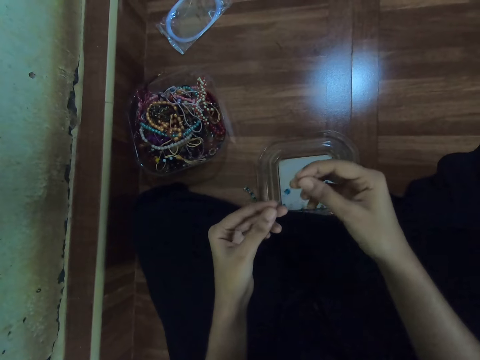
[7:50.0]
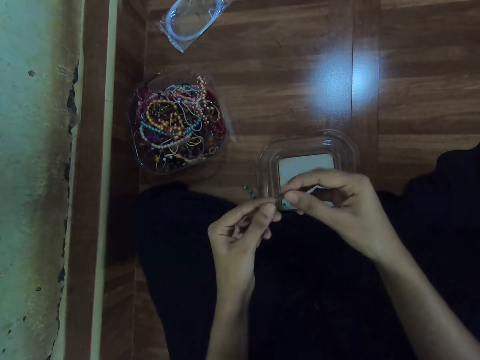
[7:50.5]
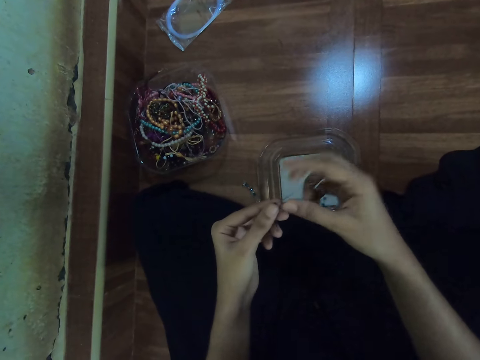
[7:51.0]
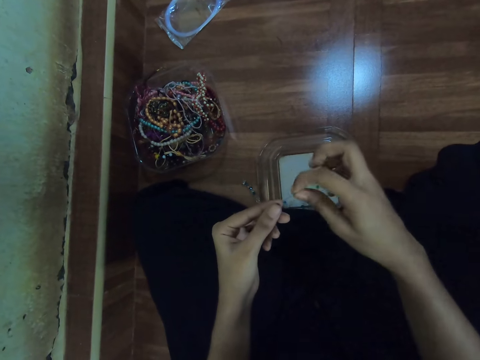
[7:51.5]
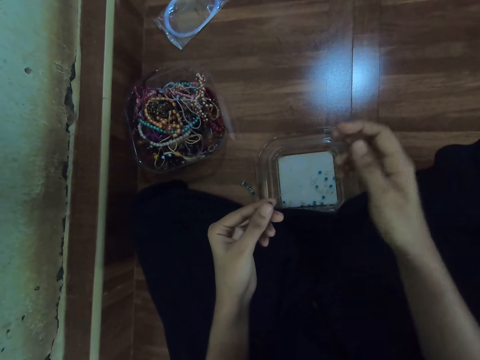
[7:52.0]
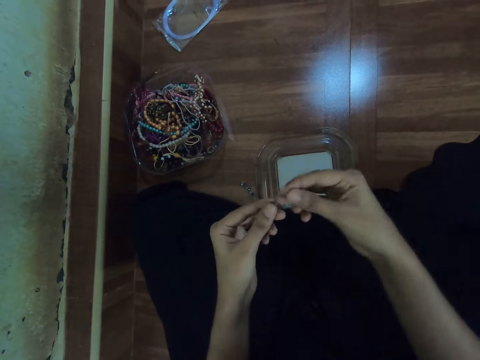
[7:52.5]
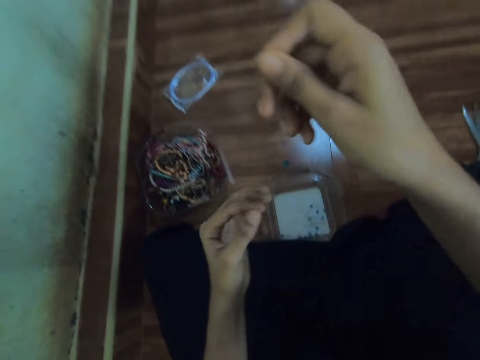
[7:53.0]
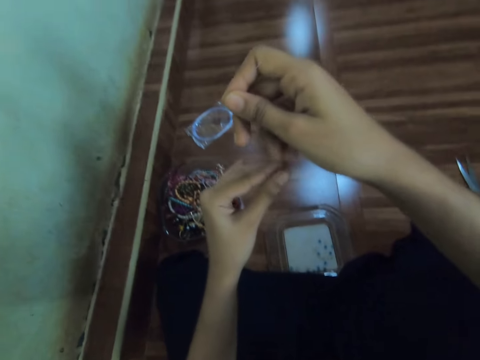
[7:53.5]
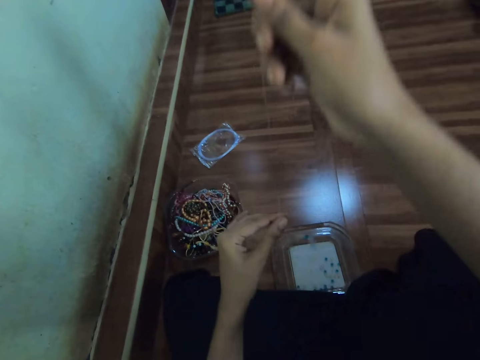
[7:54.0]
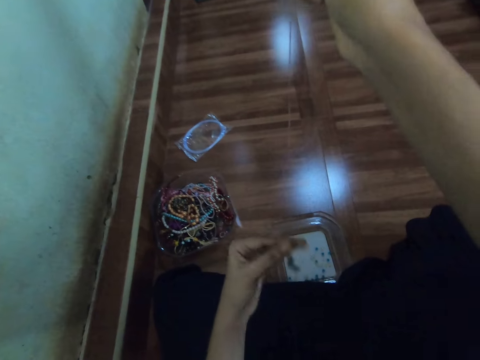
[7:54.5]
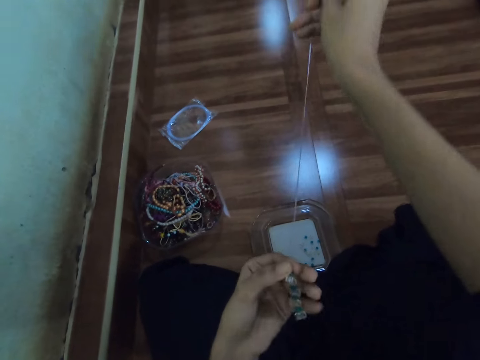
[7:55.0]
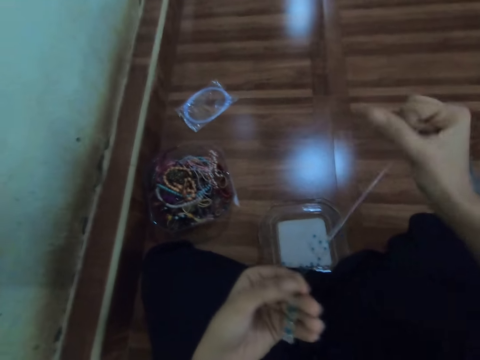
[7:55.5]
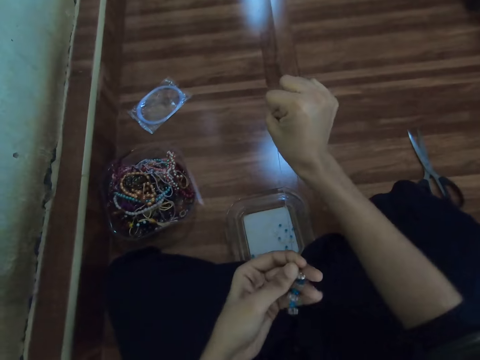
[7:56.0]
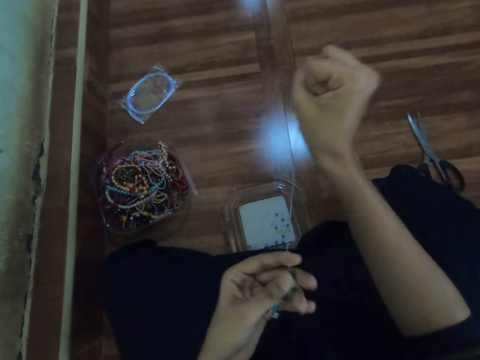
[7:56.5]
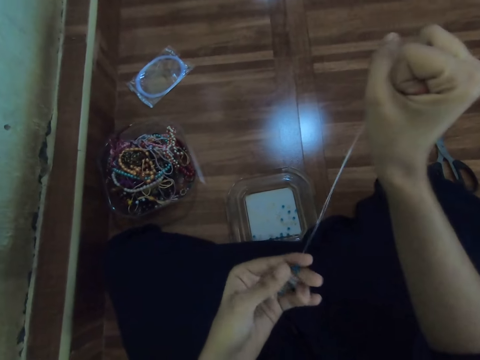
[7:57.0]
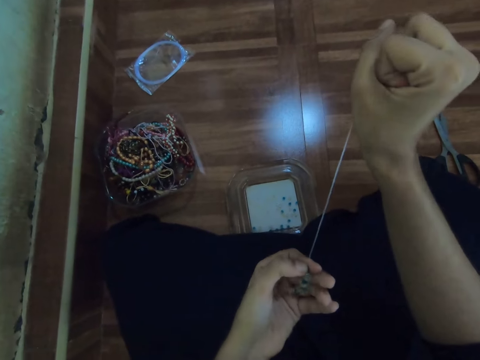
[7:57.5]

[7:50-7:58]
The camera wearer stretches the cord. She pulls the fishline with her right hand.

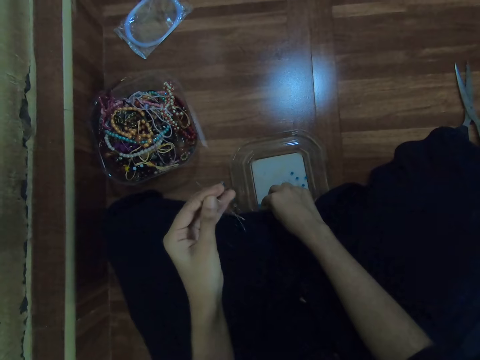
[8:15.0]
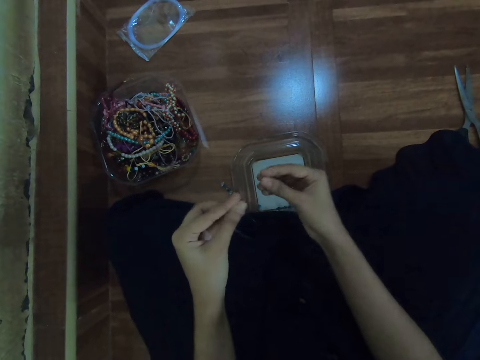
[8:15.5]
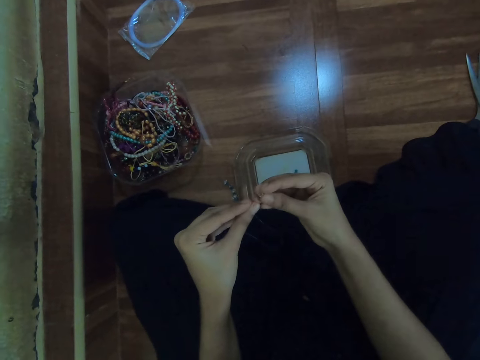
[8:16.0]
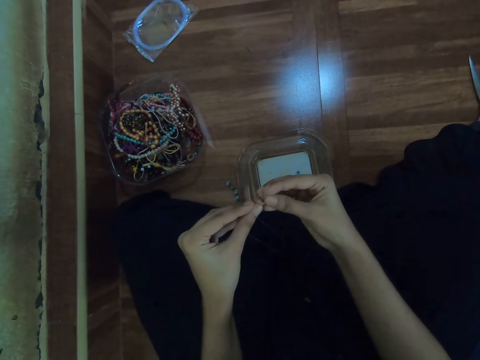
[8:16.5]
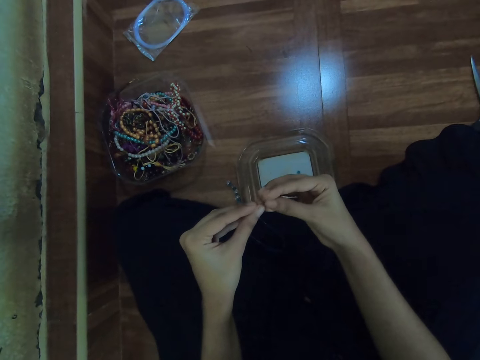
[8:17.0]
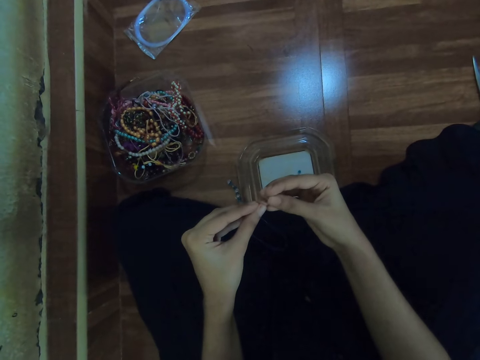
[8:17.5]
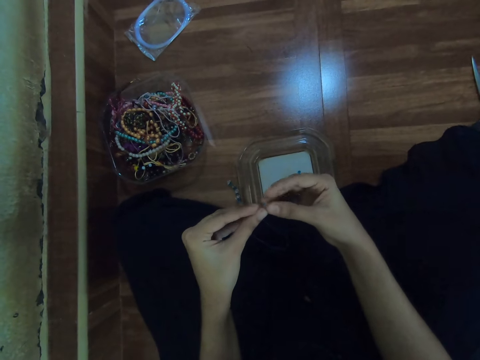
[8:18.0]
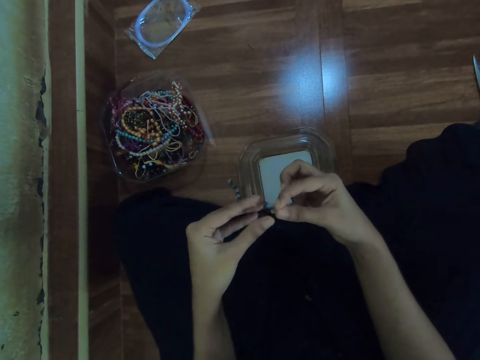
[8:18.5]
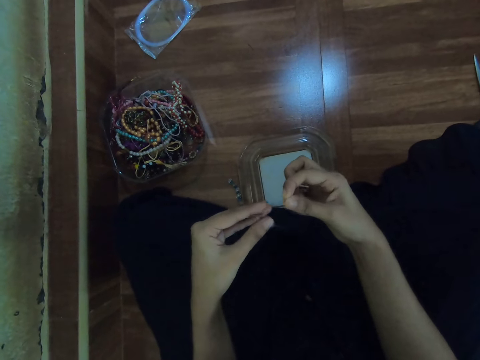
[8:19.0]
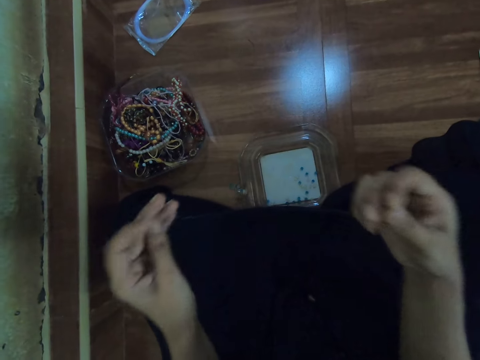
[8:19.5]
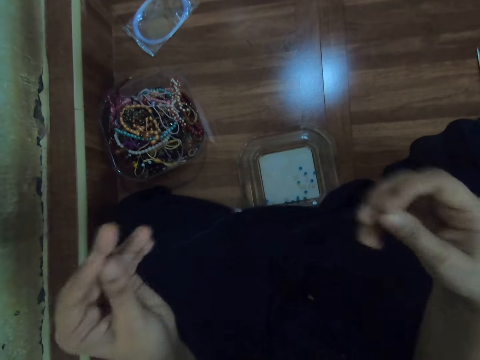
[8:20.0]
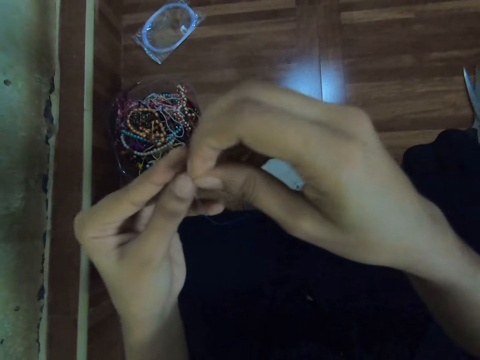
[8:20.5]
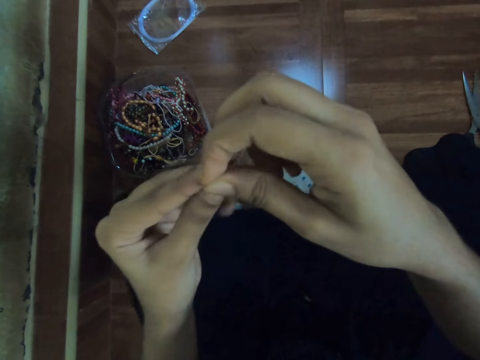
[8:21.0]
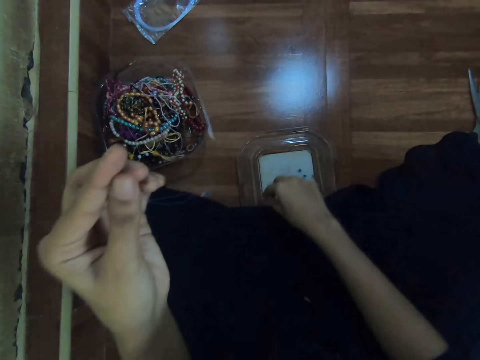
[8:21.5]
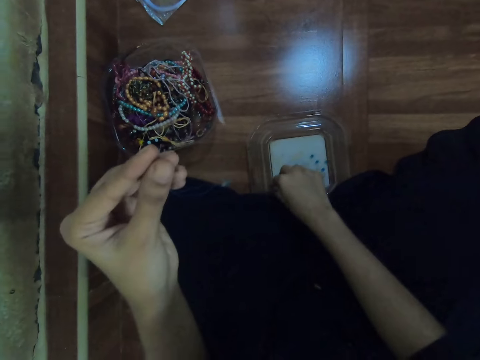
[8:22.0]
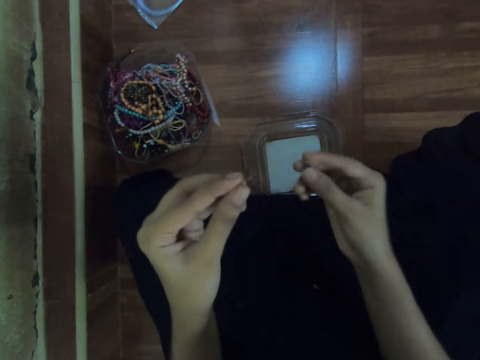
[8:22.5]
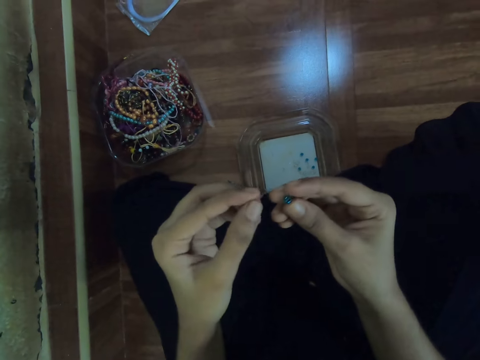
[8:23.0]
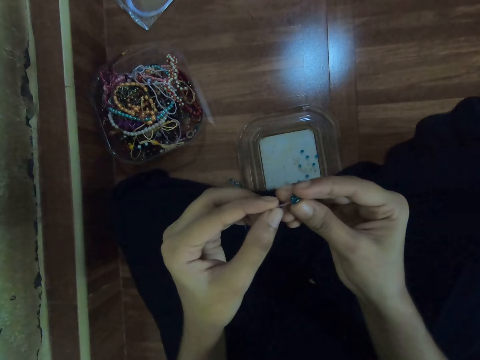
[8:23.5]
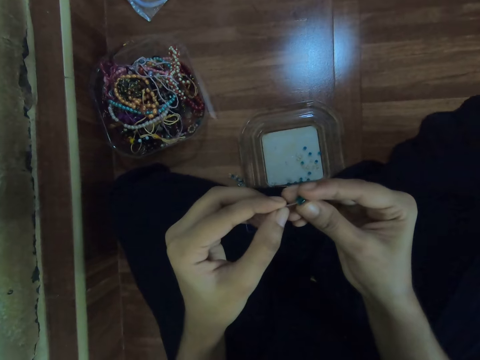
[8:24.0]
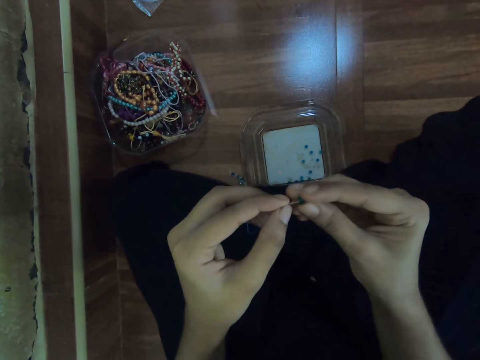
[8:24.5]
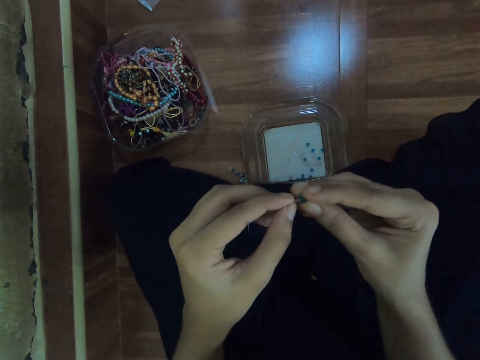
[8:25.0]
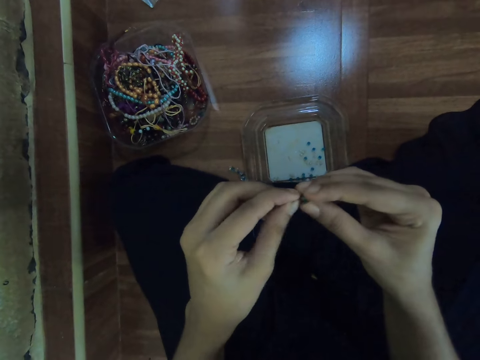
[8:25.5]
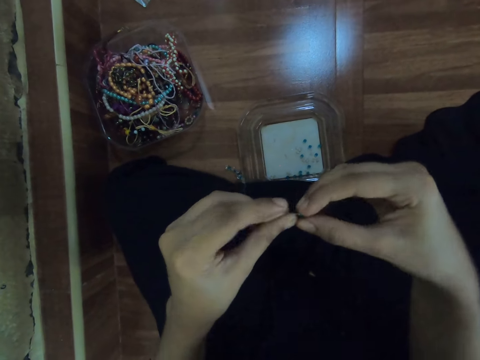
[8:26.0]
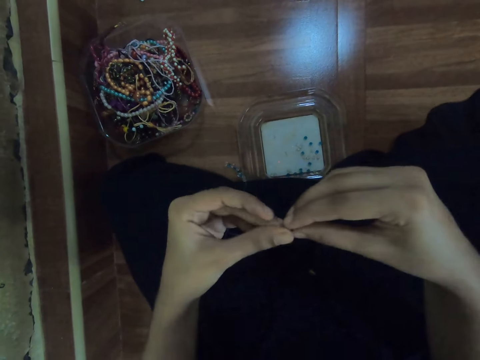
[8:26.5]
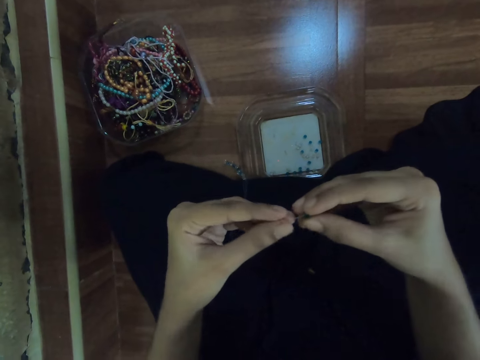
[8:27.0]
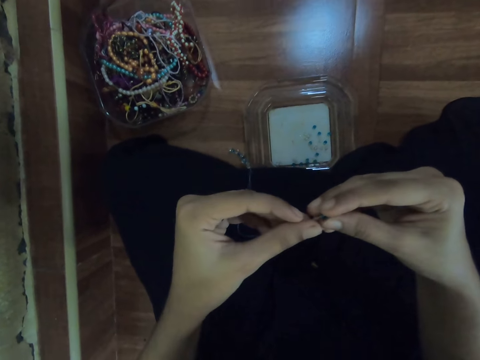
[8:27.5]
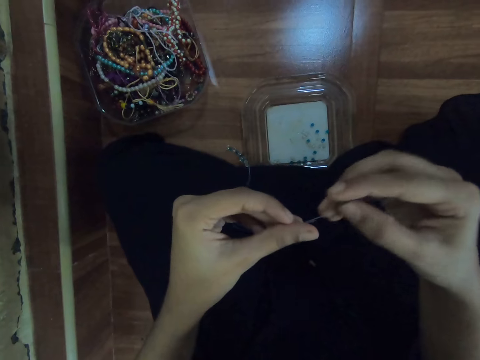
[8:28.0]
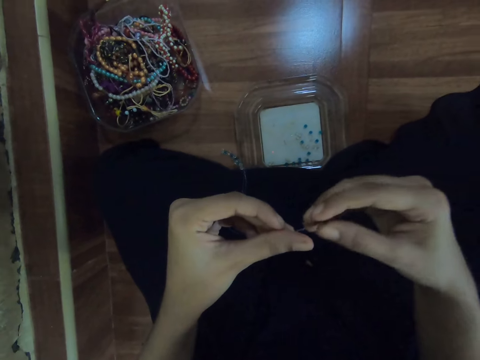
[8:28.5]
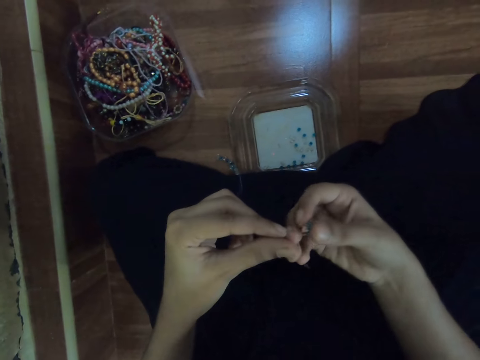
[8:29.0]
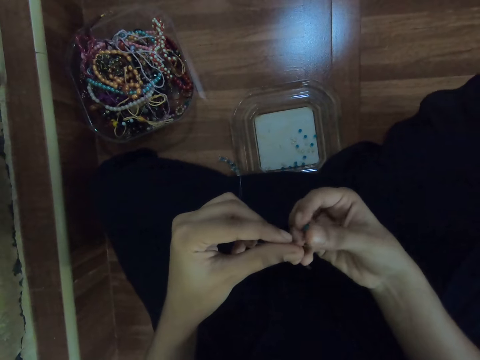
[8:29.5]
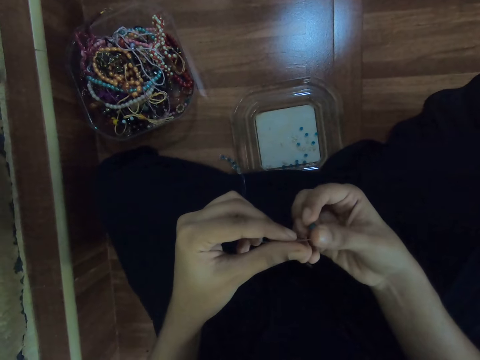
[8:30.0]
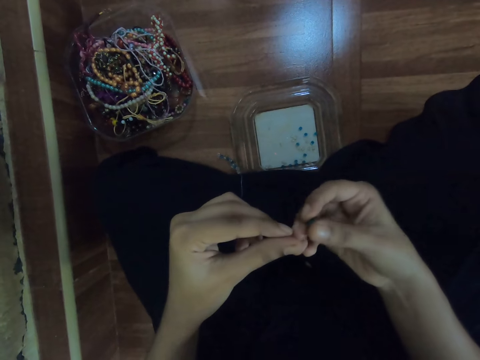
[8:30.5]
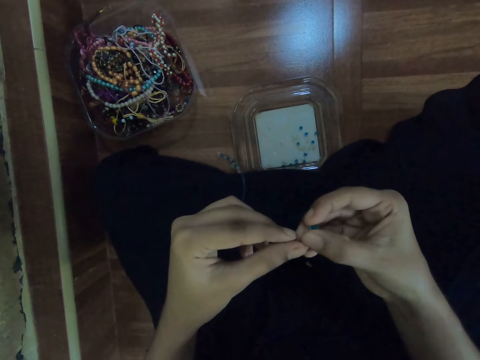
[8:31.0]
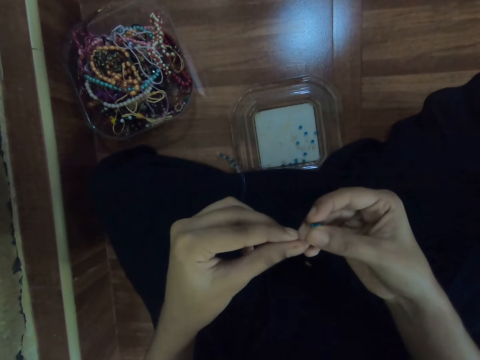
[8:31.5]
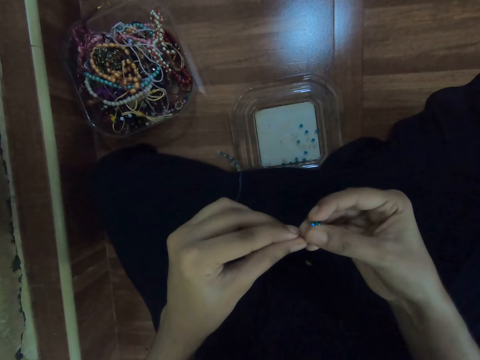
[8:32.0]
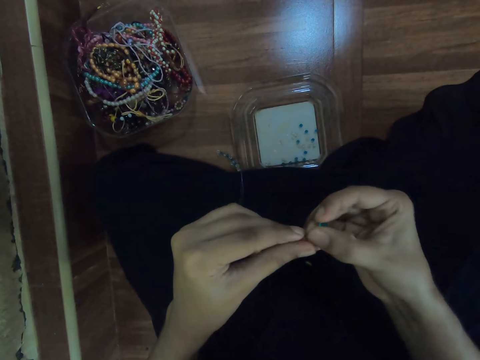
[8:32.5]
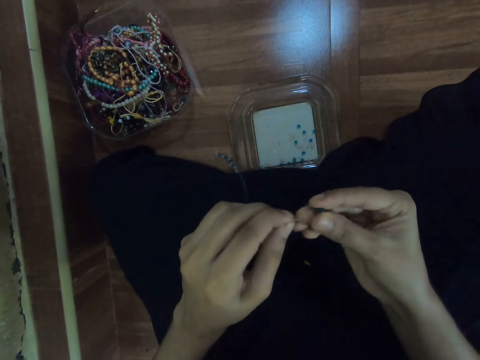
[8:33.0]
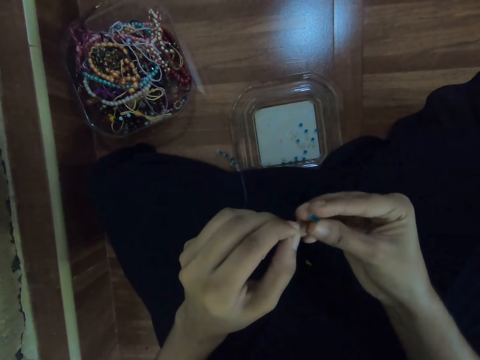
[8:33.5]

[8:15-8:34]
The camera wearer picks a bead from the container with her right hand. She inserts the bead in the fish line or cord with both hands. She stretches the cord. She picks a bead from the container with her right hand. She inserts the bead in the fish line with both hands. She adjusts the cord.
